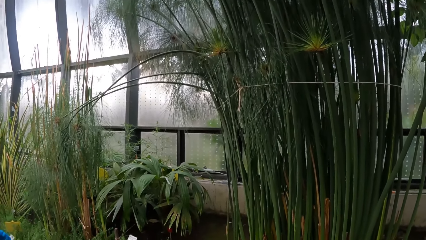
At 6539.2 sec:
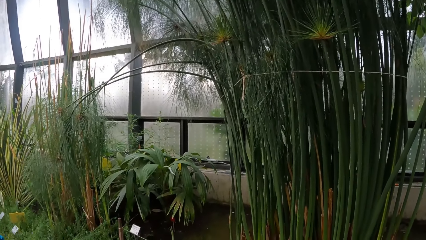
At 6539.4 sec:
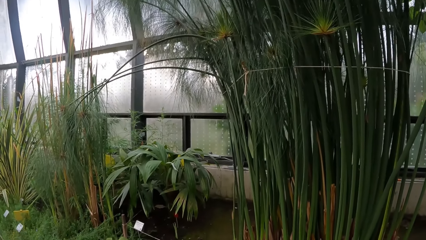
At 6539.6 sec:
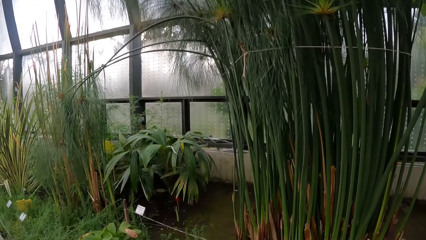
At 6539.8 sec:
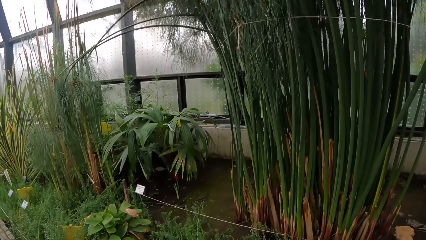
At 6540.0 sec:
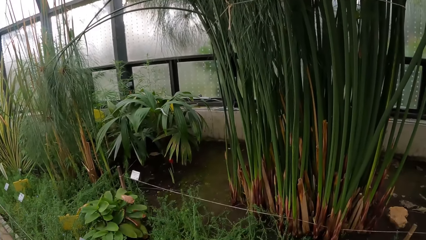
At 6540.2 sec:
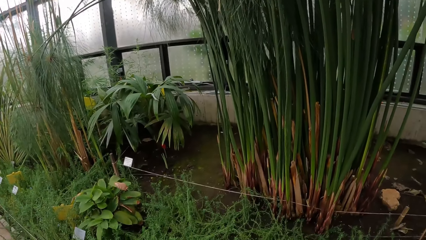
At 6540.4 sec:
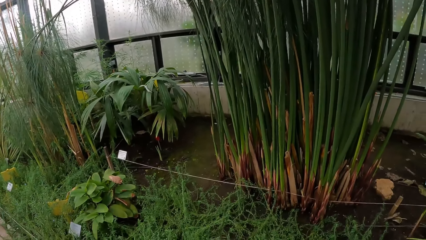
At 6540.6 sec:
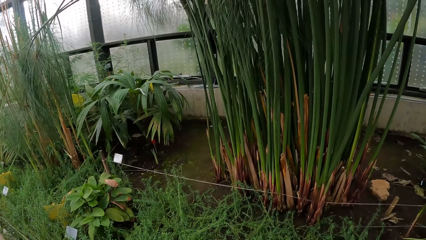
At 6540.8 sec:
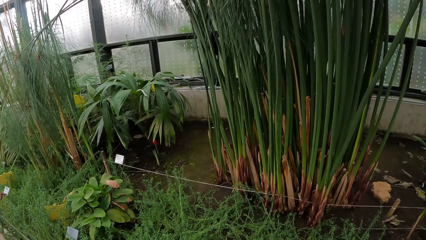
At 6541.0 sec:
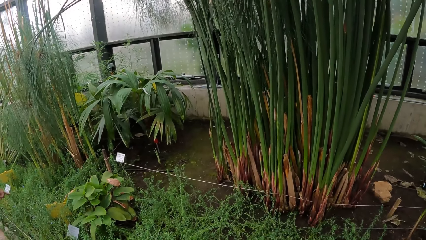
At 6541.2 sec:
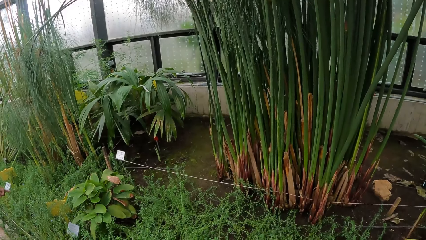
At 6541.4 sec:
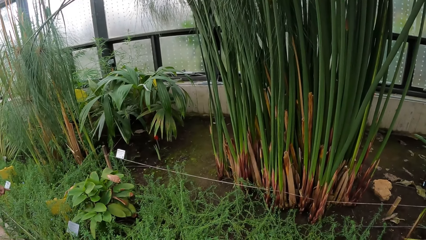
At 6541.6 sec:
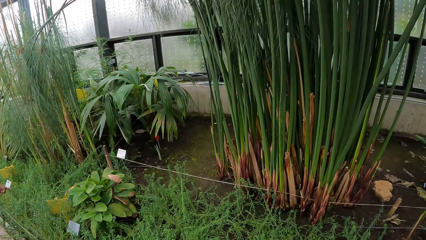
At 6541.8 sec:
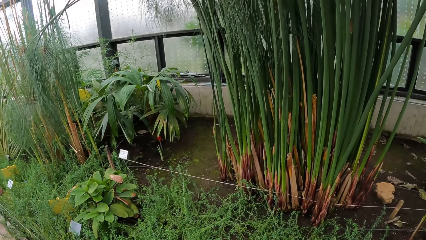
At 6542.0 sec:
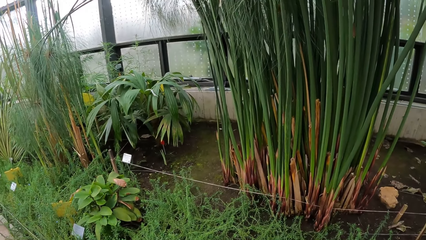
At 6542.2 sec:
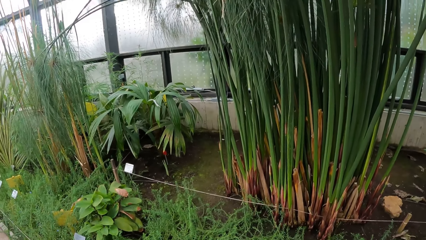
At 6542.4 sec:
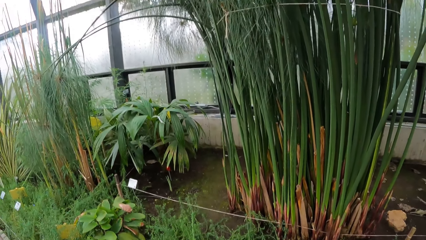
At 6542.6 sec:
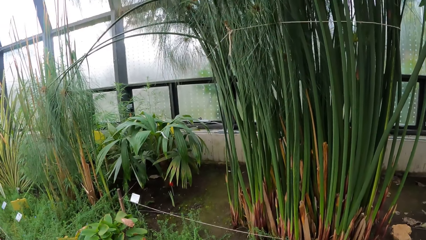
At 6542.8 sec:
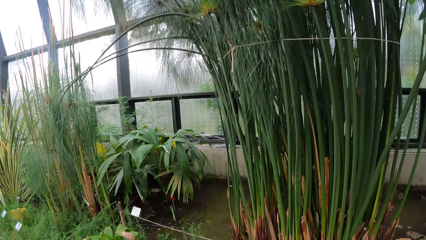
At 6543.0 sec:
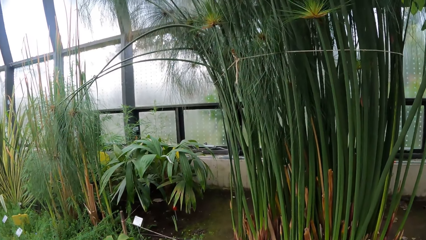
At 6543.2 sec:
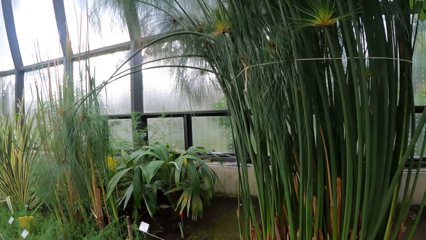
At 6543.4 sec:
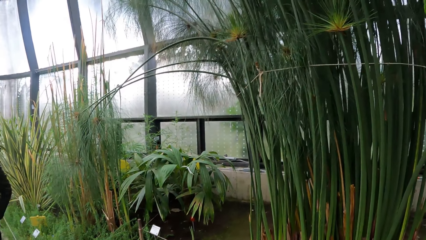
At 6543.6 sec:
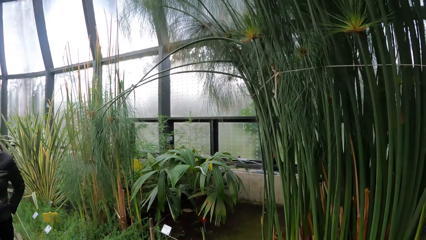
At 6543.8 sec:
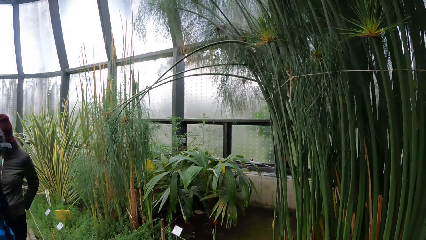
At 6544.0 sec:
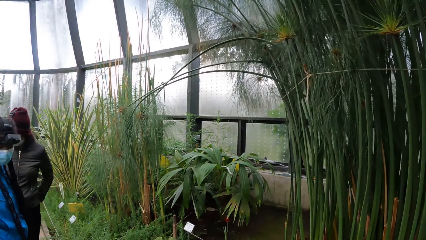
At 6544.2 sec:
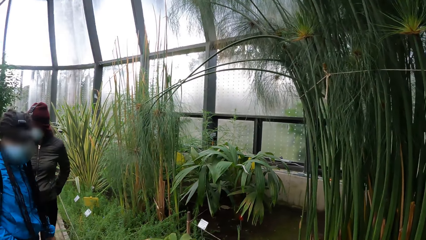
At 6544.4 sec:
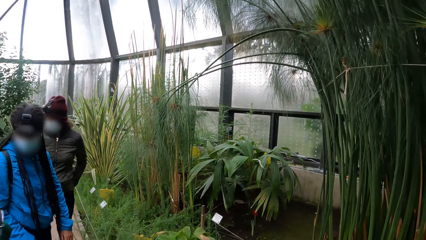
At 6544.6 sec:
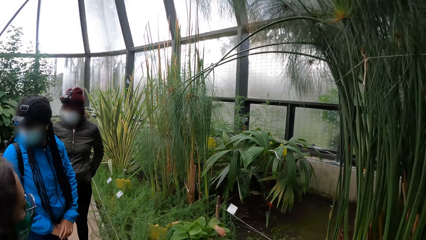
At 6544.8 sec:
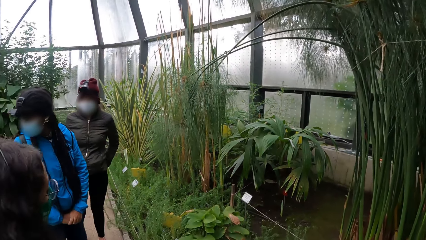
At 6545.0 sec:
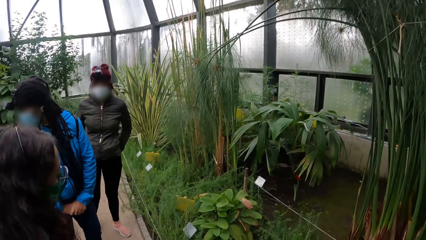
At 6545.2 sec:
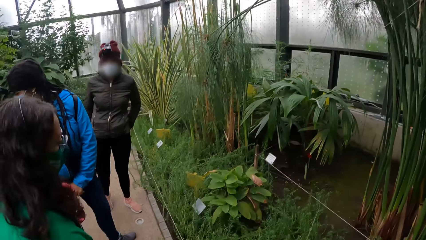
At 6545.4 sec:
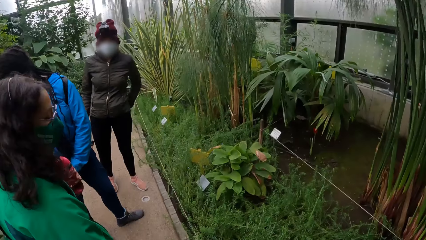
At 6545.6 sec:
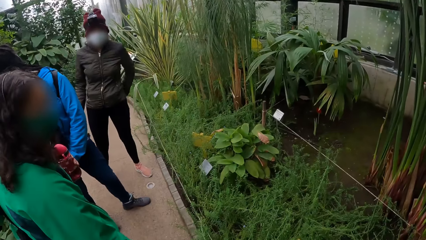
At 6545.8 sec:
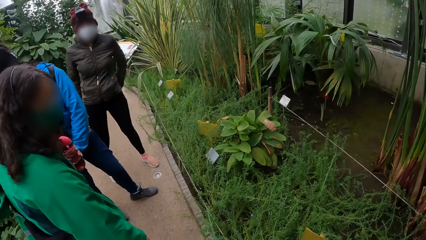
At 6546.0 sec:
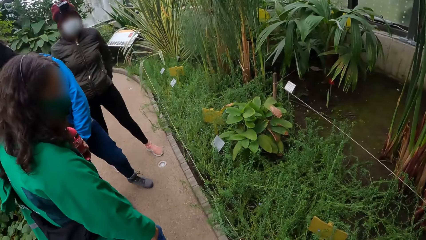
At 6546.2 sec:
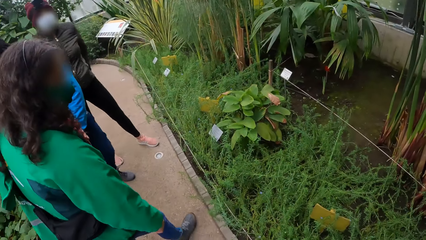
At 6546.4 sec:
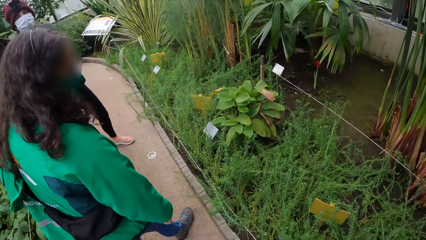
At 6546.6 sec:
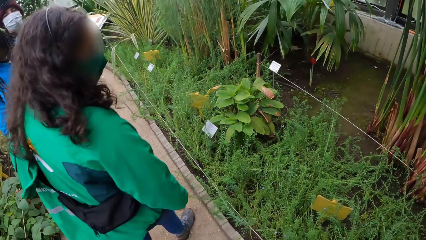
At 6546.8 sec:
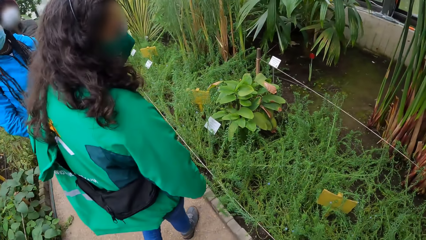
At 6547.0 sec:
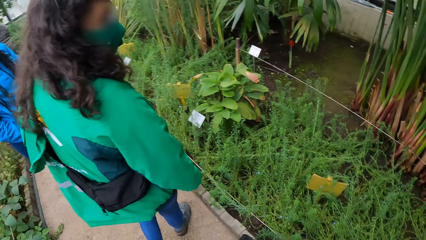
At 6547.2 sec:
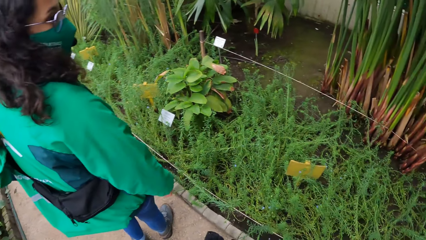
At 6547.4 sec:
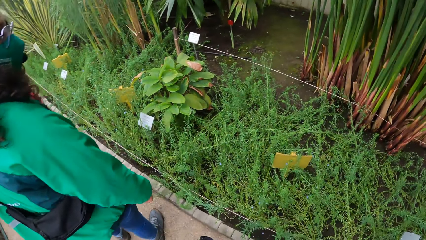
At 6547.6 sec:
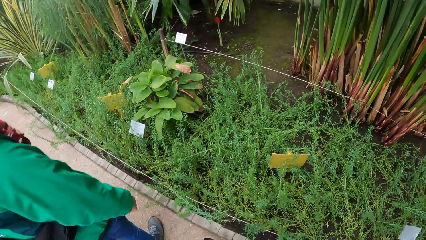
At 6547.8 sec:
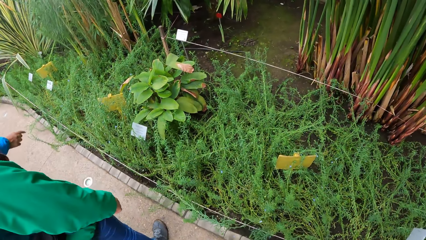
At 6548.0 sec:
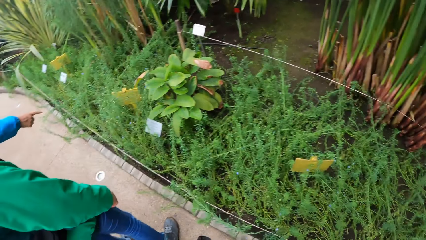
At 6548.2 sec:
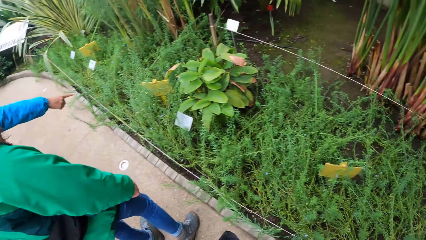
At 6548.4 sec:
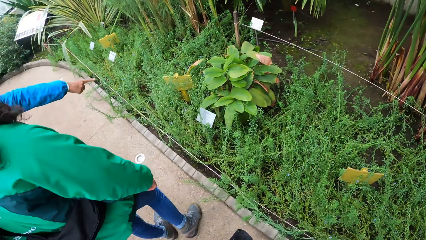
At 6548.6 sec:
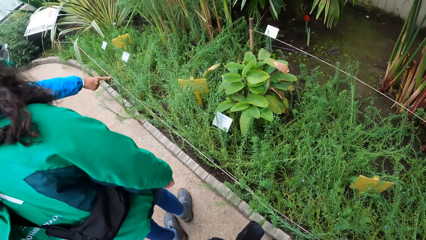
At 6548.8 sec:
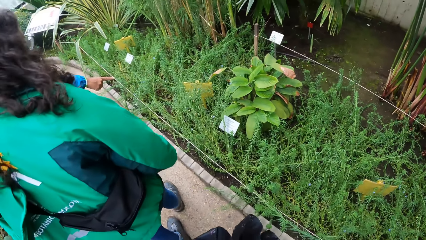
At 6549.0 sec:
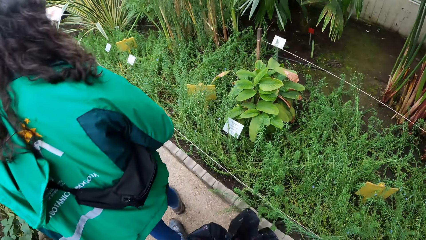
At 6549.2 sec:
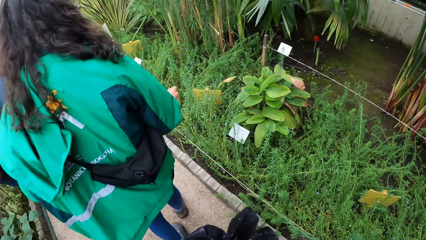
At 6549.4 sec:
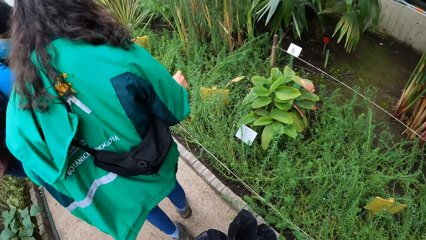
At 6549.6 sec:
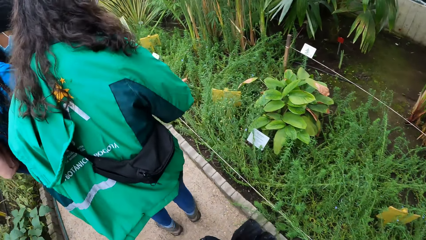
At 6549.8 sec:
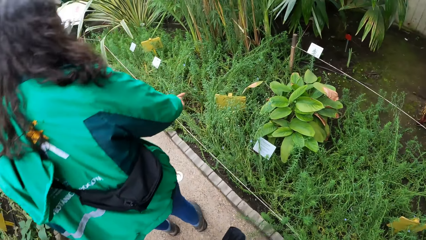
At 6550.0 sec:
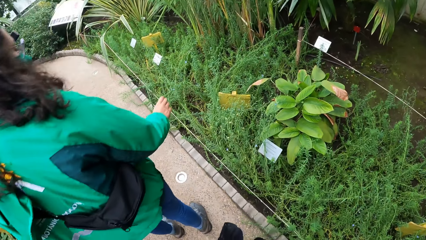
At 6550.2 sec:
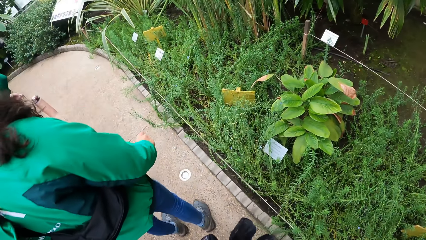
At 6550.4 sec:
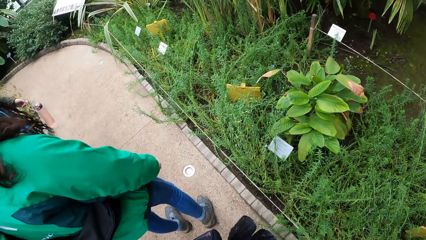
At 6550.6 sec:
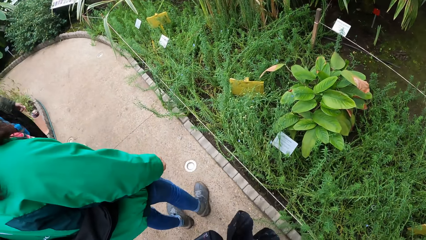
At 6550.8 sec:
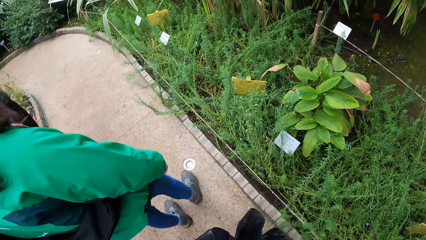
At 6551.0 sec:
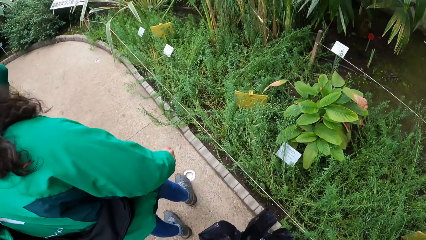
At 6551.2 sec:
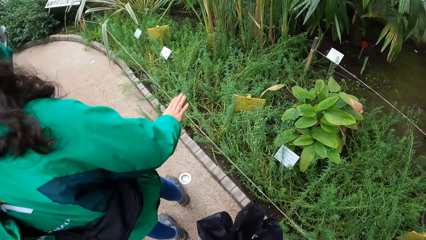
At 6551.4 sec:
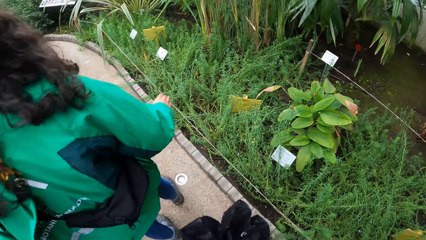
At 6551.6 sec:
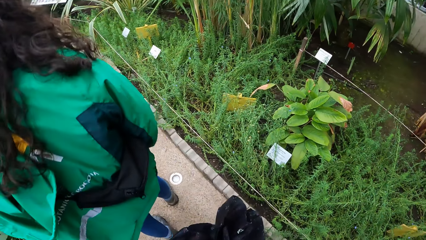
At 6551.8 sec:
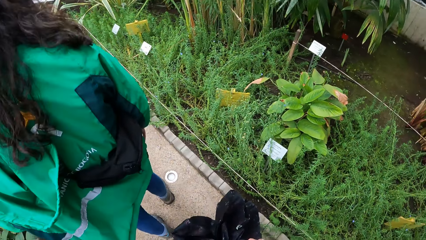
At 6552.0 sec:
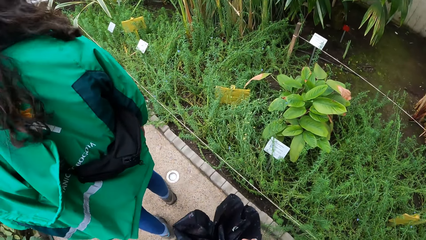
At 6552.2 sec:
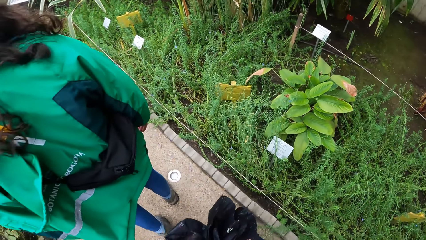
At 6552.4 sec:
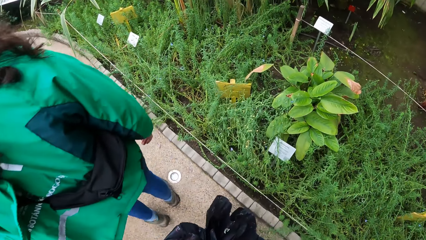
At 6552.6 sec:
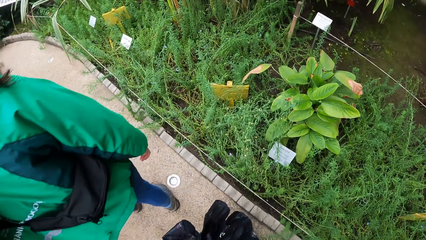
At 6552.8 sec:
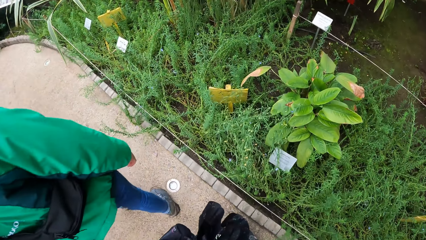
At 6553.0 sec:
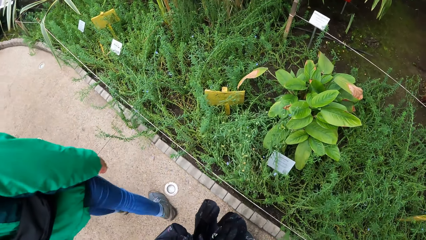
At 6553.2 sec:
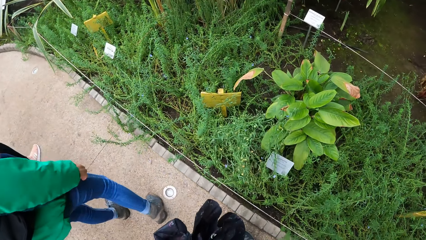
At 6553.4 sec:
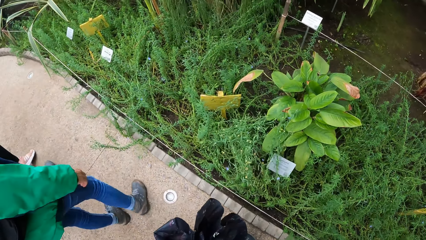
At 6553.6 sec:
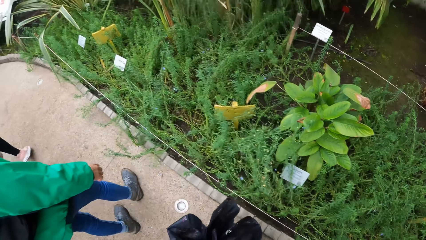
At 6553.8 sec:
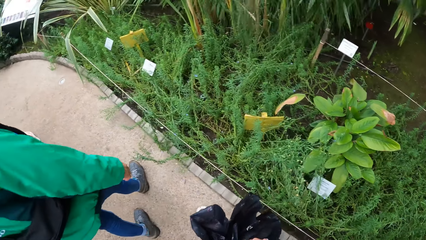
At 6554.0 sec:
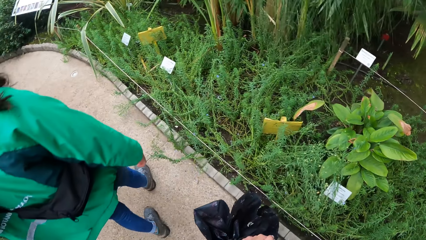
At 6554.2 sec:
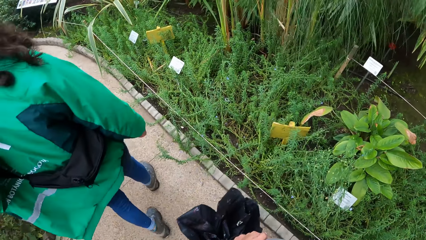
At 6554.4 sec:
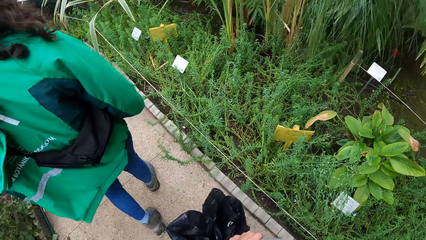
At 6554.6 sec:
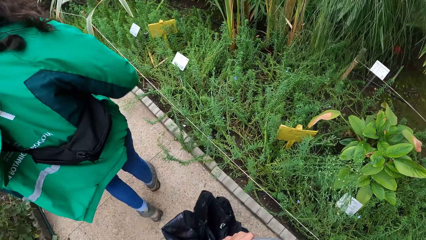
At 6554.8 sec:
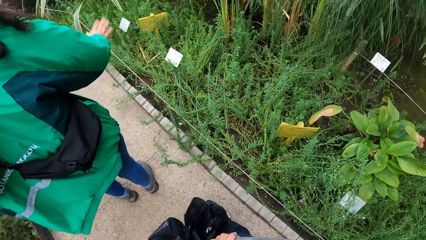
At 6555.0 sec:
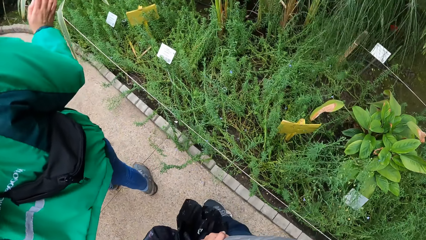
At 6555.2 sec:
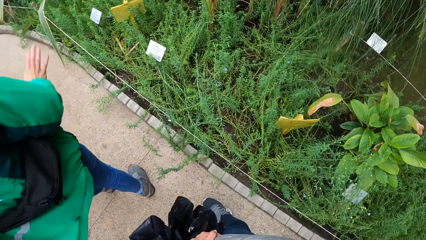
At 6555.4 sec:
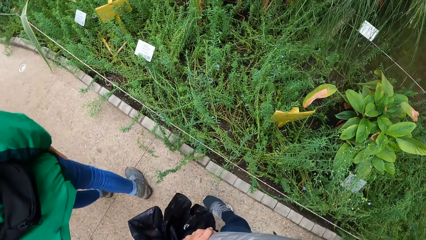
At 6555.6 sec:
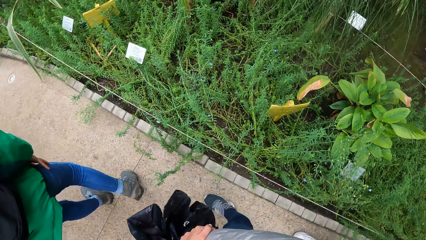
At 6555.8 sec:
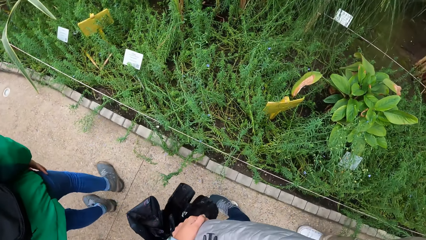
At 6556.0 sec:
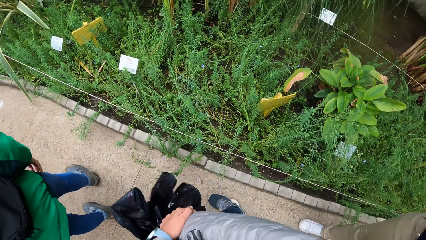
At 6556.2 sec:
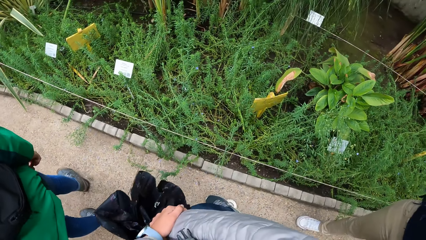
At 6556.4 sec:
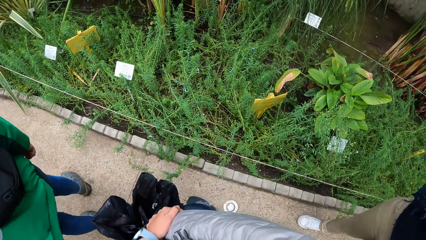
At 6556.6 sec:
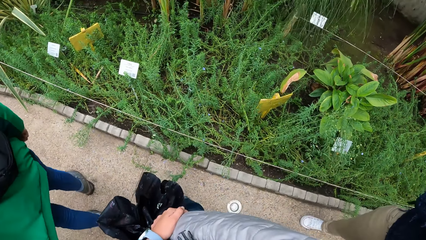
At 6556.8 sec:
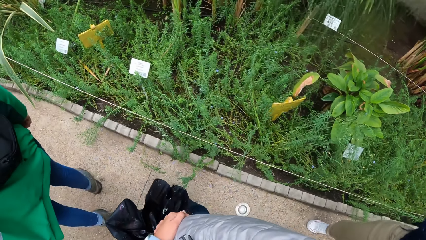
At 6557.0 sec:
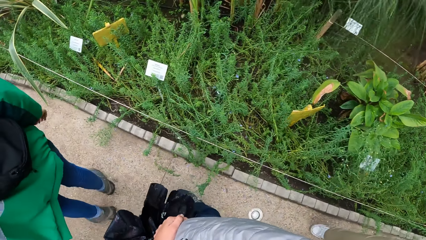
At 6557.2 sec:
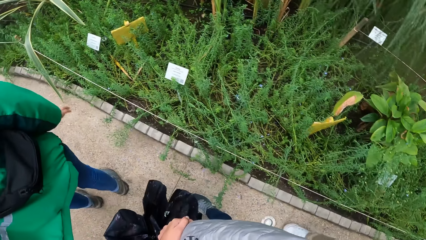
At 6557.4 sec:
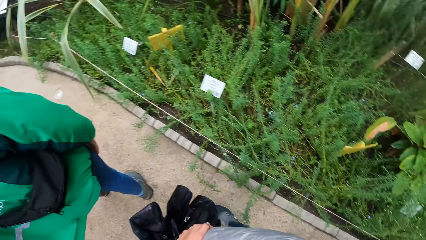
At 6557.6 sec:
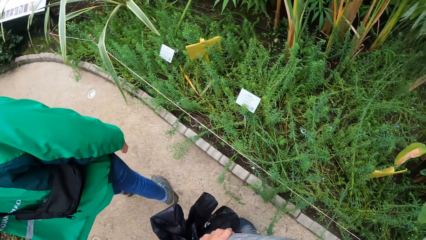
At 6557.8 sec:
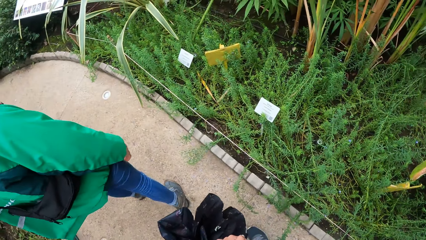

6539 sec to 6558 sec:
The camera wearer looks forward. They look at a plant. The woman points at a plant with her right hand. The camera wearer walks forward.
